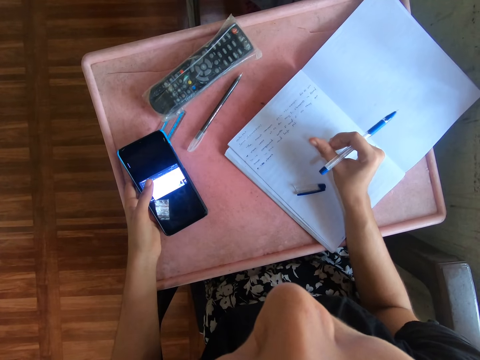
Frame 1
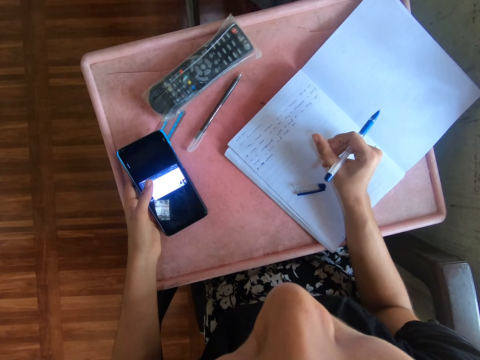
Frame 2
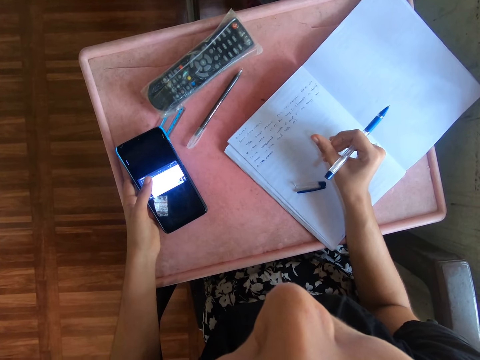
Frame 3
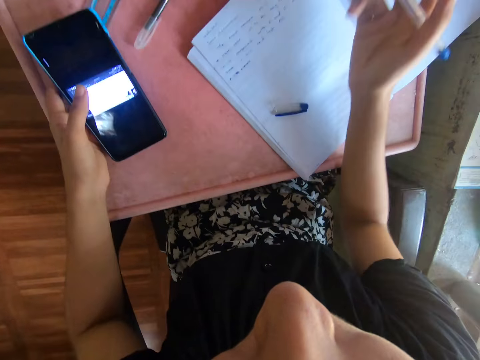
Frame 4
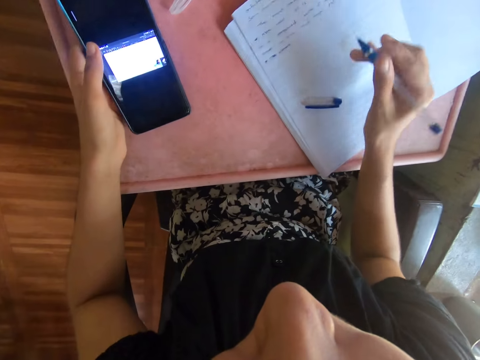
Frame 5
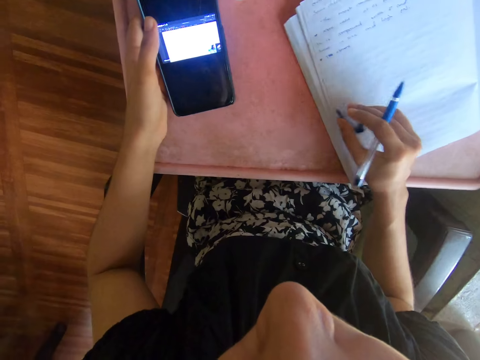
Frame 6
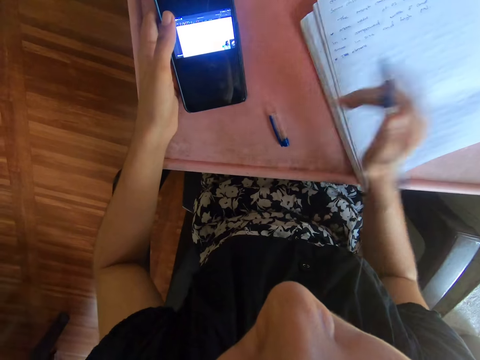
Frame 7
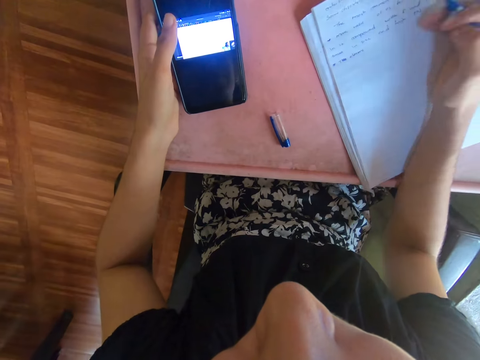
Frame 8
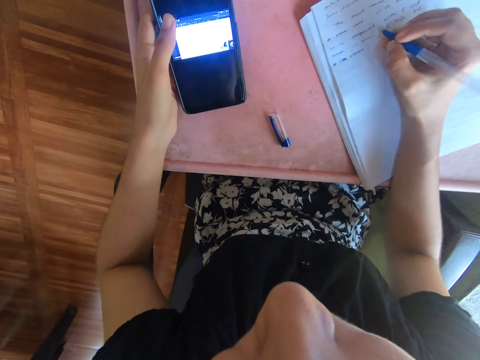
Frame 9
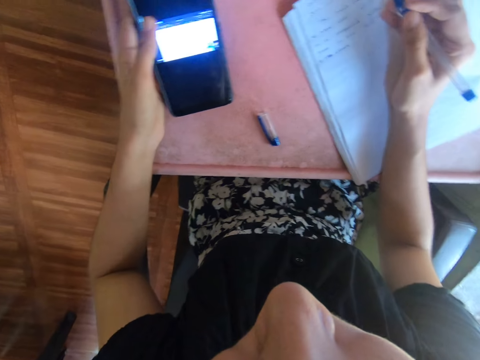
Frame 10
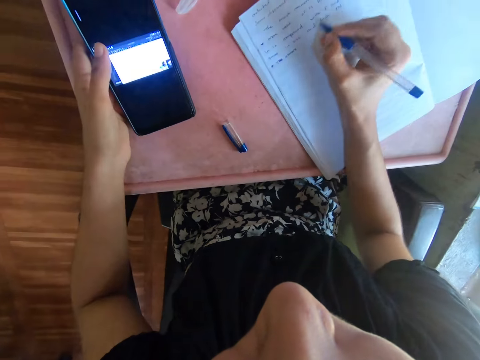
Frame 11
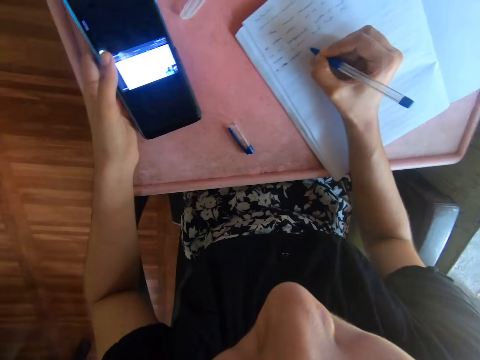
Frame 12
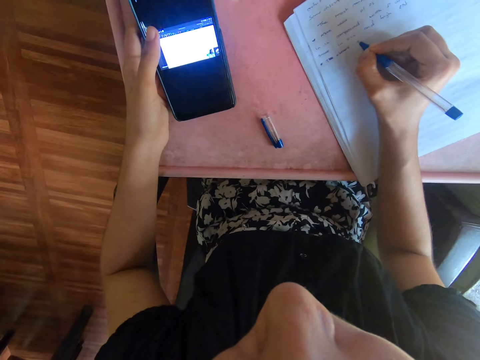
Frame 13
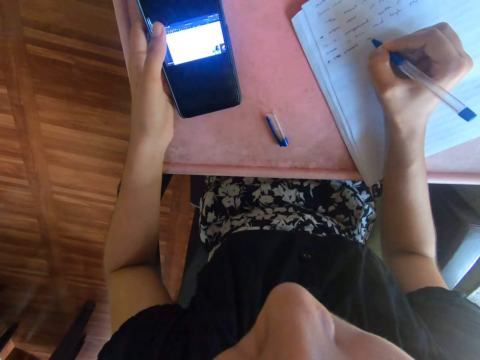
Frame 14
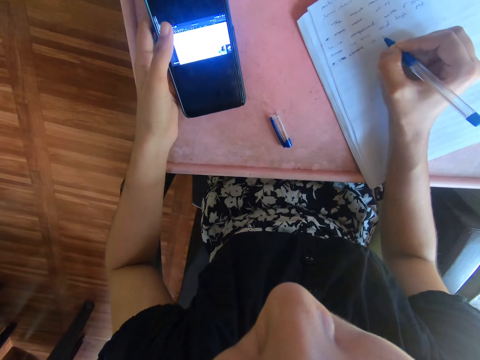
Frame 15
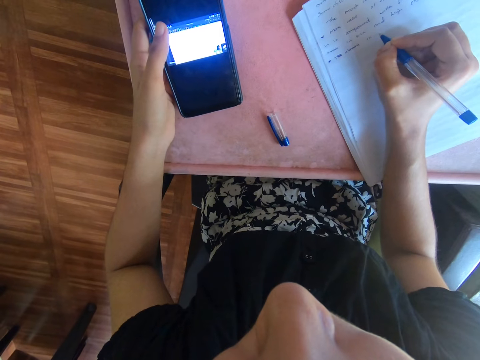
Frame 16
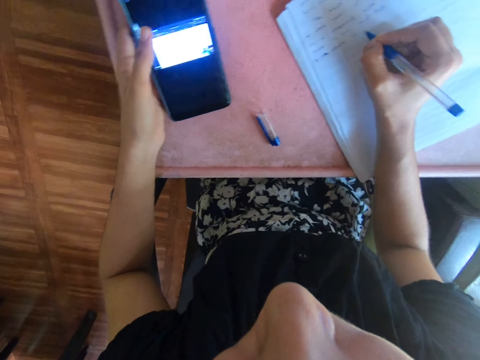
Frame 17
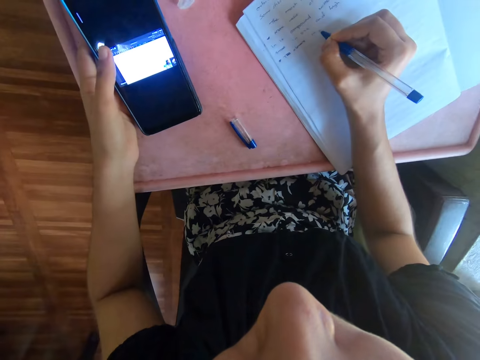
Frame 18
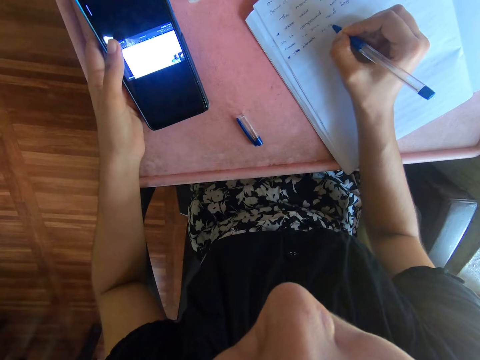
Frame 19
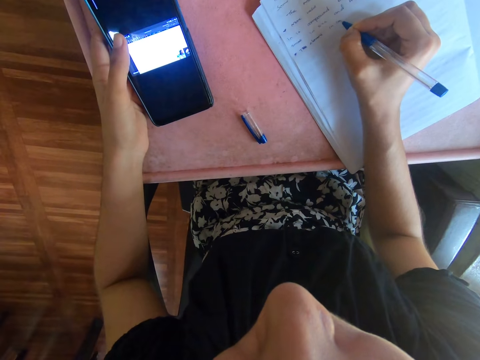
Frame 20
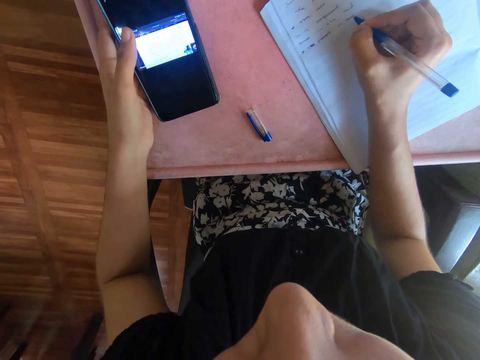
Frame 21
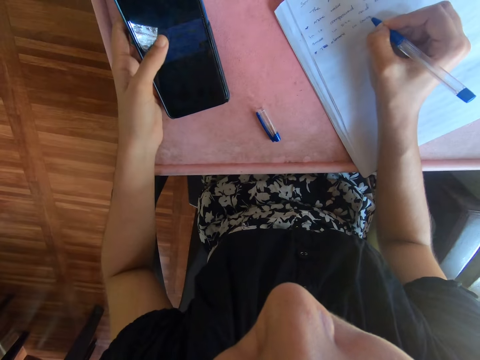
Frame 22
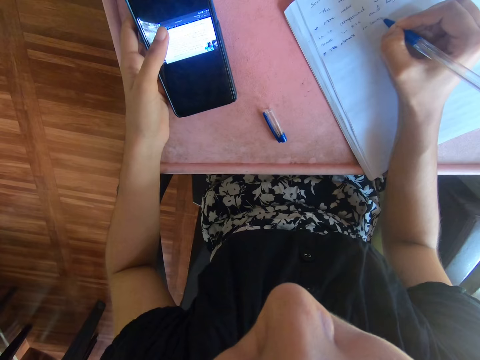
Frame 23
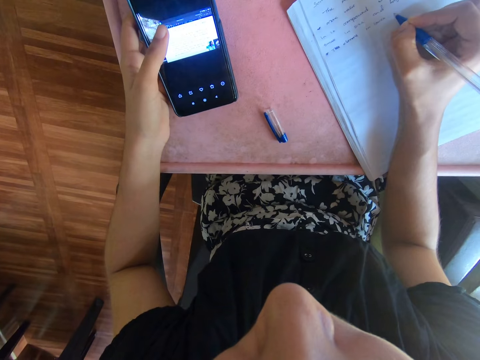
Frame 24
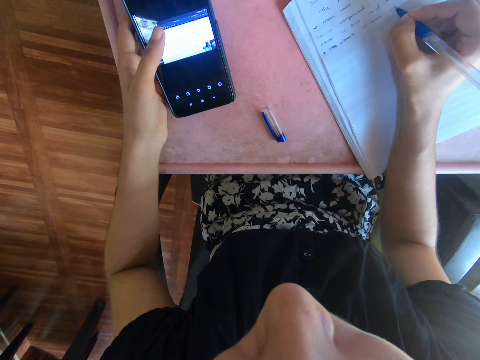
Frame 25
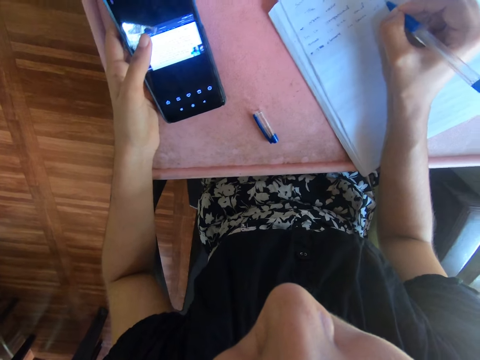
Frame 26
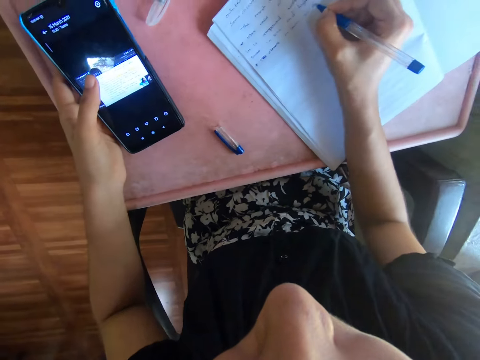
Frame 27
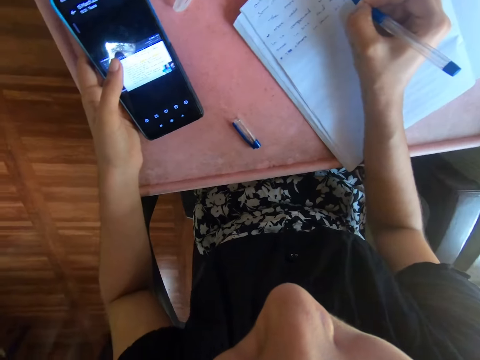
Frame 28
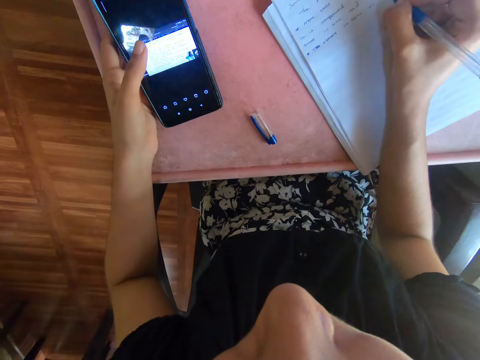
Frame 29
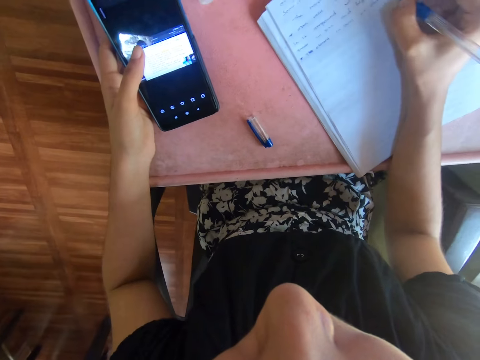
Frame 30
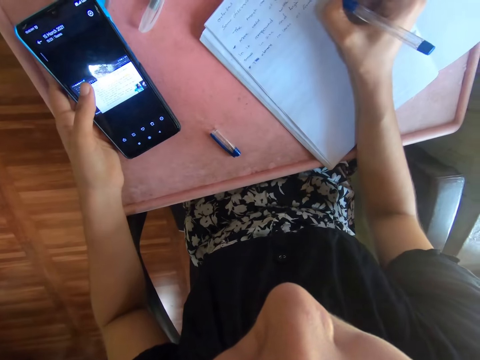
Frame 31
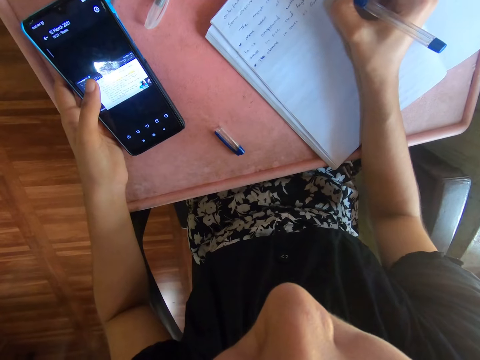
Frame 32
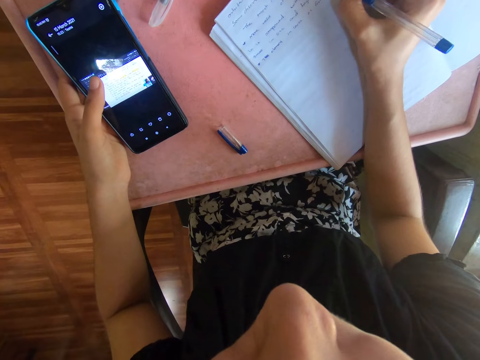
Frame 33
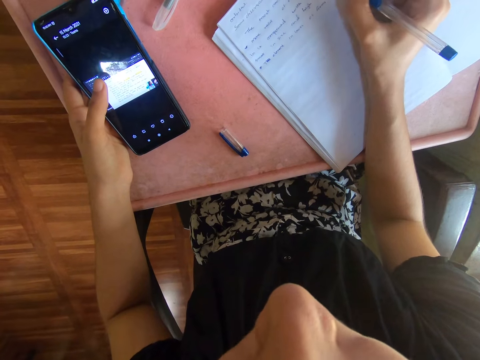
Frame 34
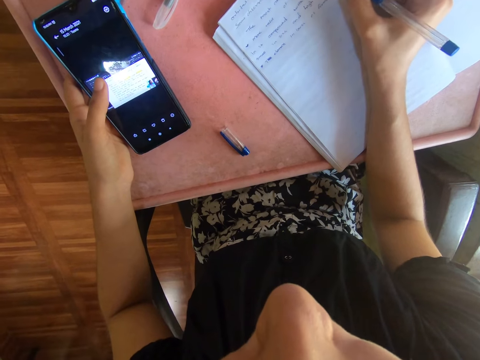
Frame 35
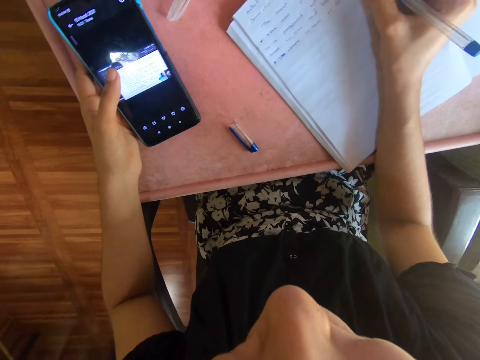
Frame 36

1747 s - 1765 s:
The camera wearer moves the lid of the pen. They hold the pen. They write down on a book with the pen. They press the phone screen. They write down on the book with the pen.

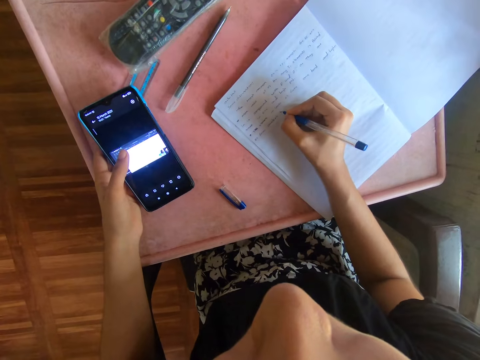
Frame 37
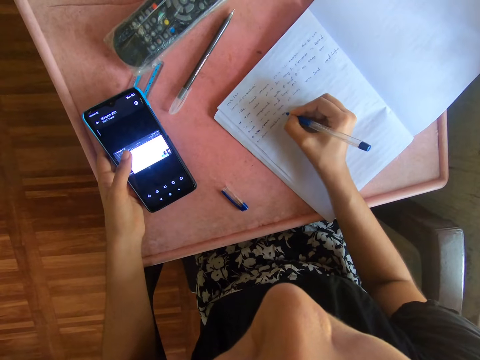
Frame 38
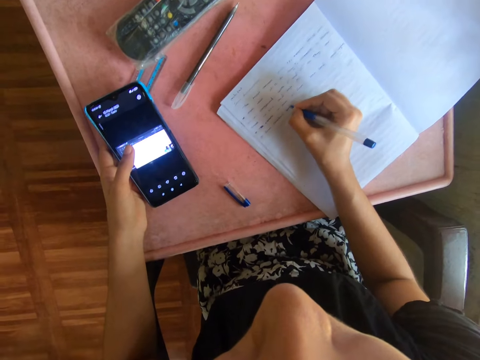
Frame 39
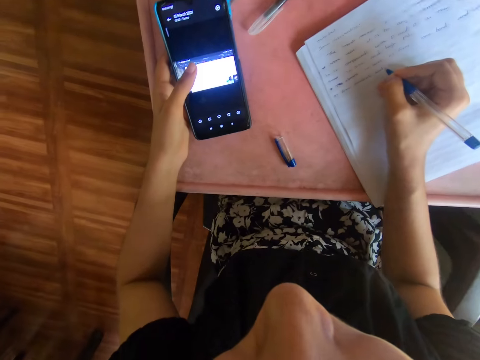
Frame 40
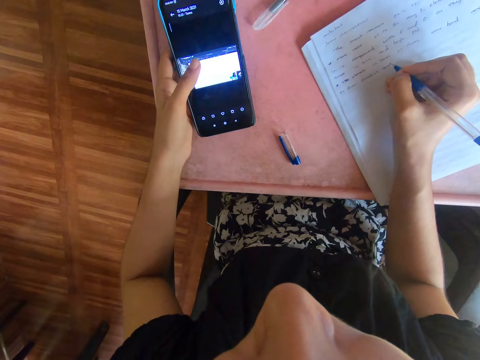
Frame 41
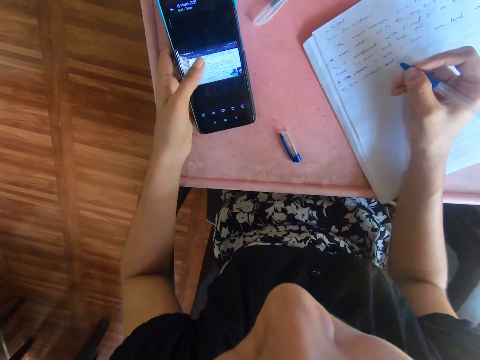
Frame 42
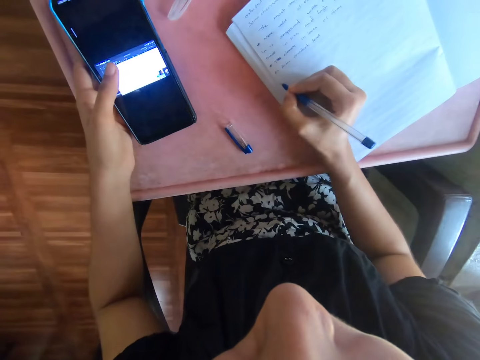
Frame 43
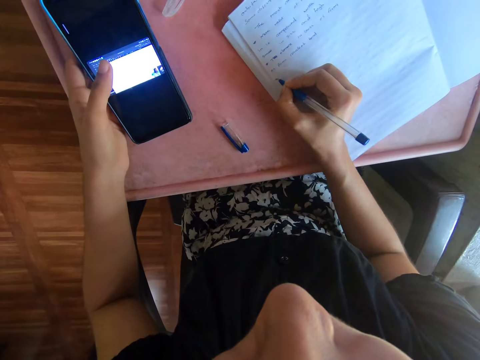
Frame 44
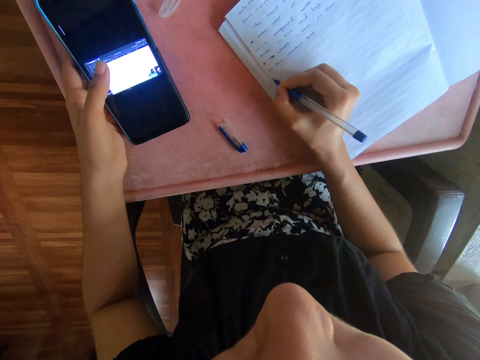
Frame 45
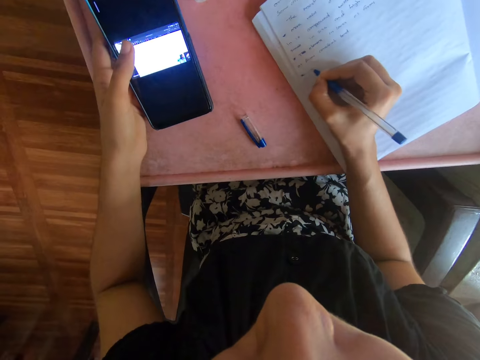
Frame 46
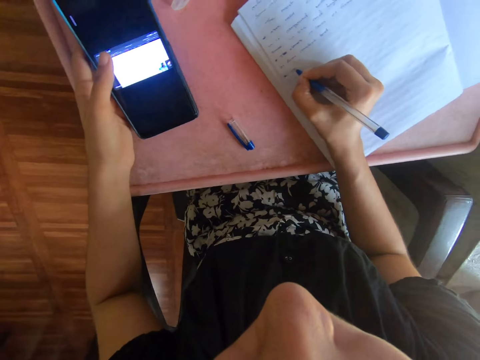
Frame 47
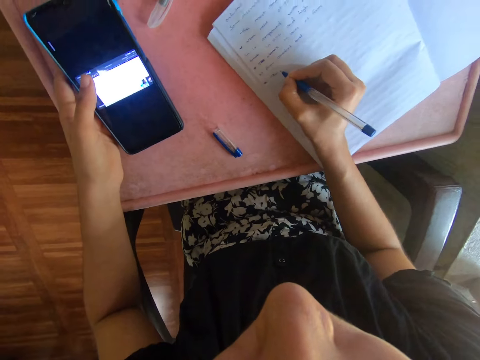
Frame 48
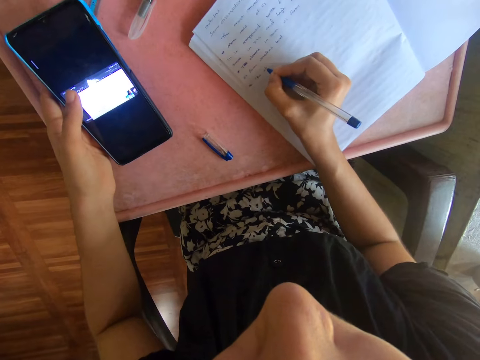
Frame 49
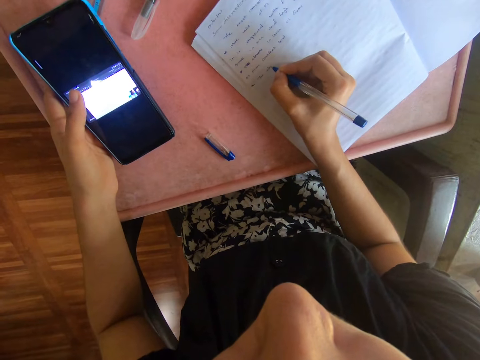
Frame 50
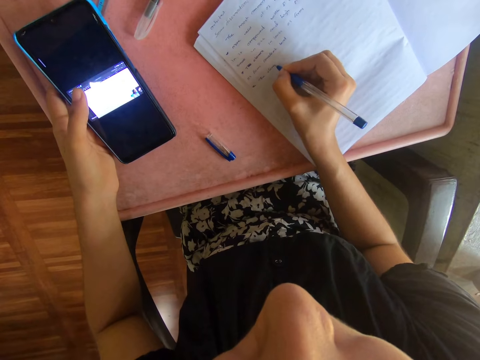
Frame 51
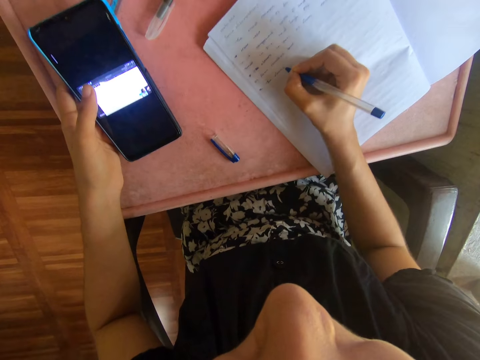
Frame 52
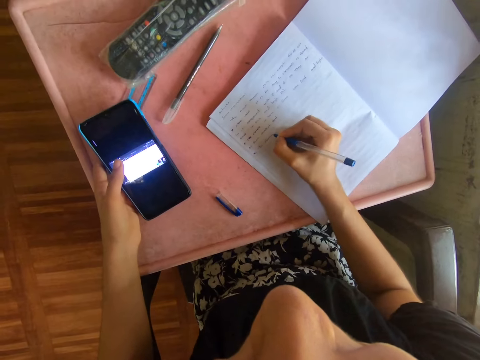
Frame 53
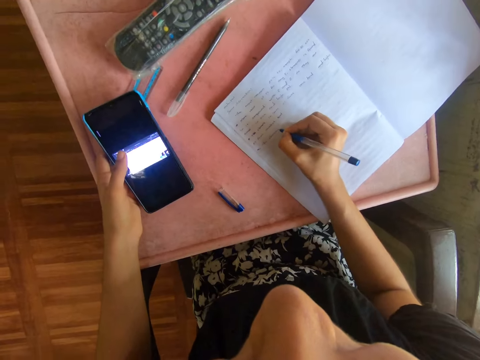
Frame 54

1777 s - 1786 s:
The camera wearer presses the phone screen. They write on a book.
